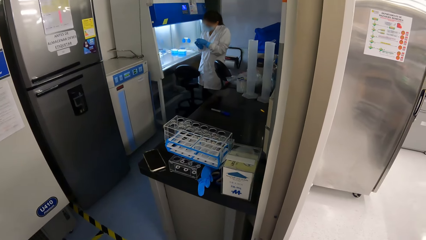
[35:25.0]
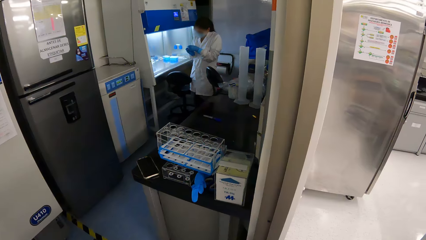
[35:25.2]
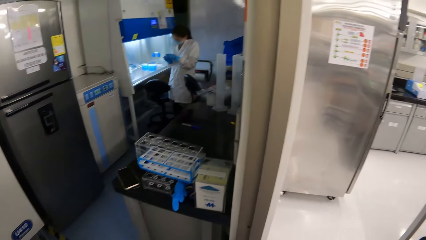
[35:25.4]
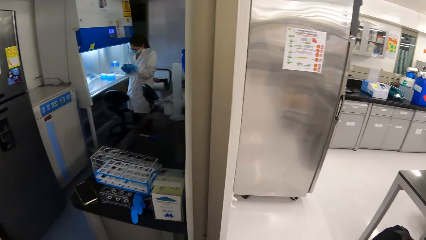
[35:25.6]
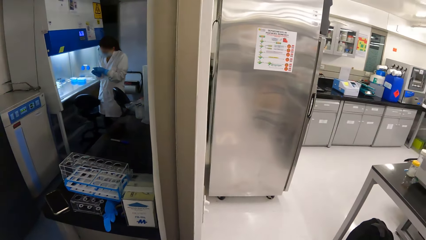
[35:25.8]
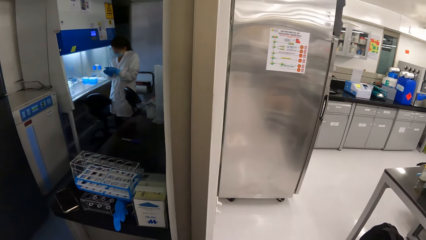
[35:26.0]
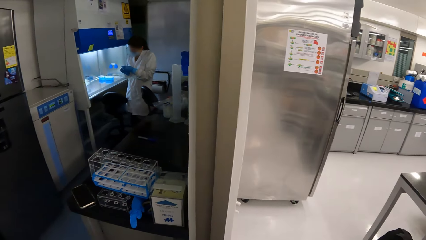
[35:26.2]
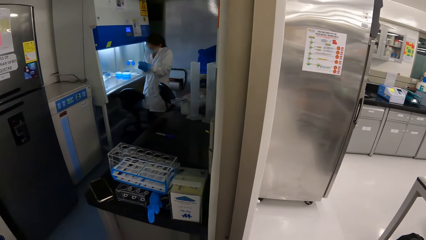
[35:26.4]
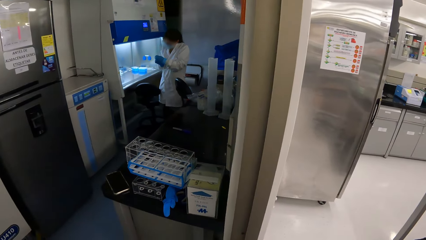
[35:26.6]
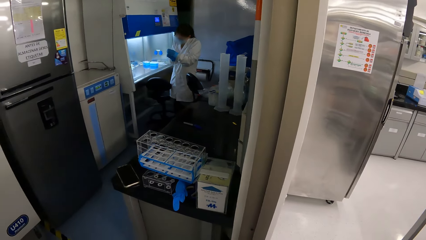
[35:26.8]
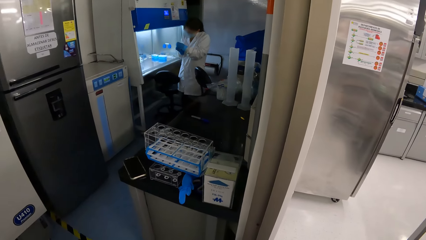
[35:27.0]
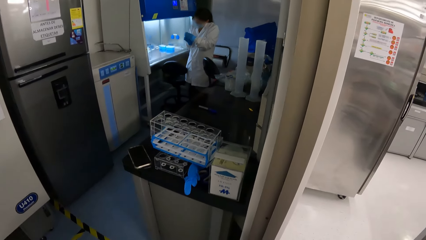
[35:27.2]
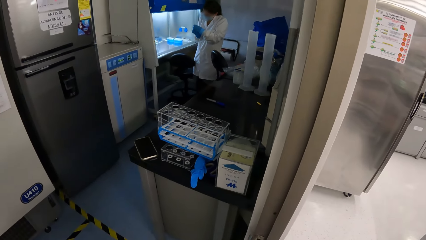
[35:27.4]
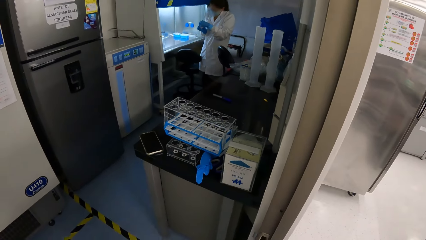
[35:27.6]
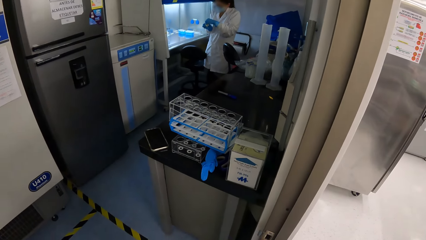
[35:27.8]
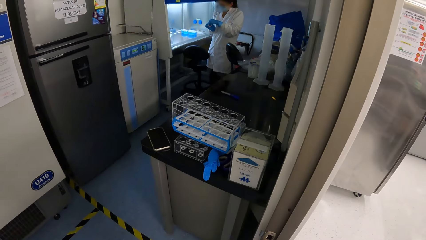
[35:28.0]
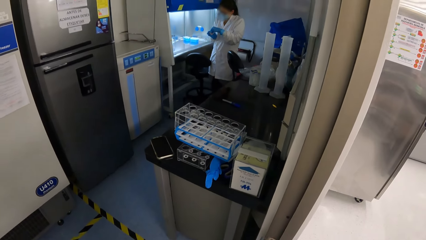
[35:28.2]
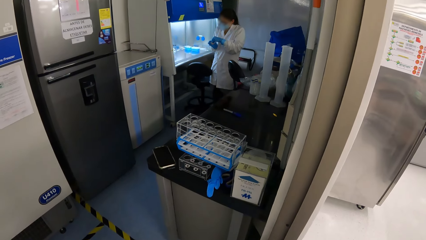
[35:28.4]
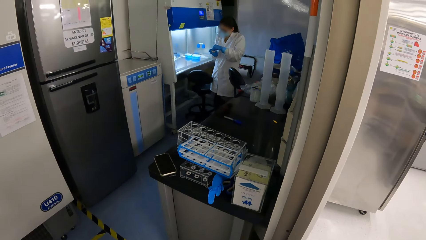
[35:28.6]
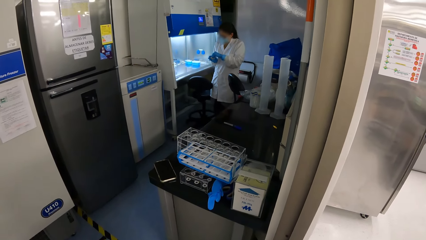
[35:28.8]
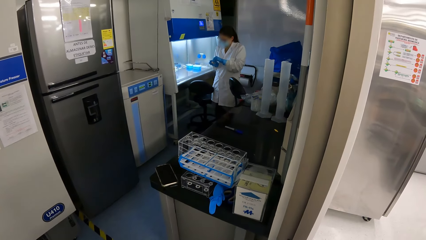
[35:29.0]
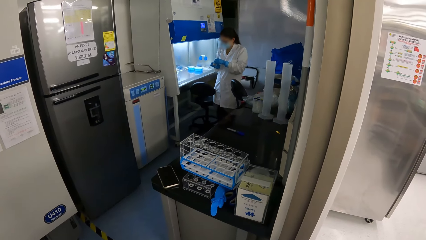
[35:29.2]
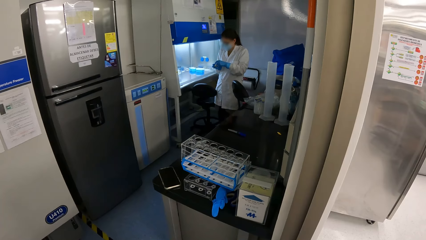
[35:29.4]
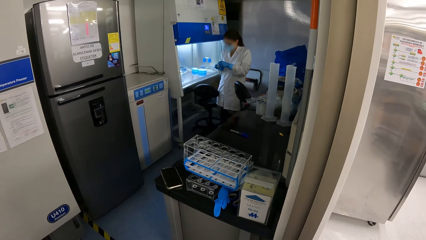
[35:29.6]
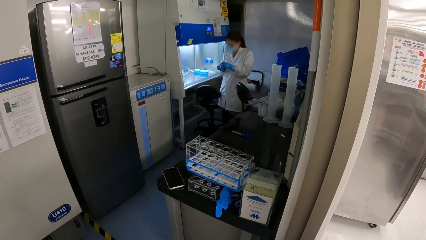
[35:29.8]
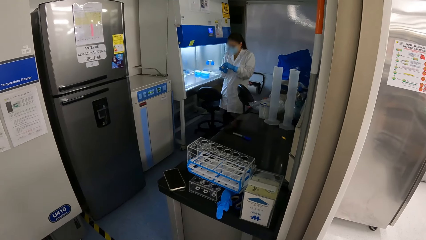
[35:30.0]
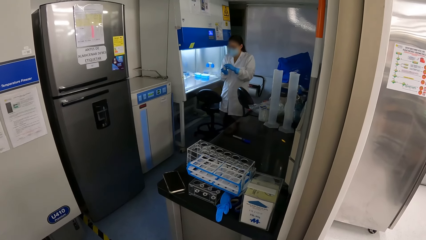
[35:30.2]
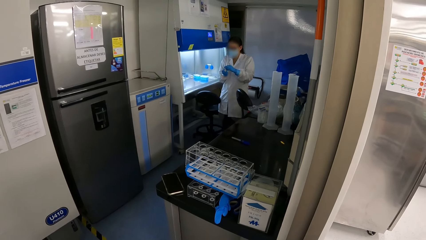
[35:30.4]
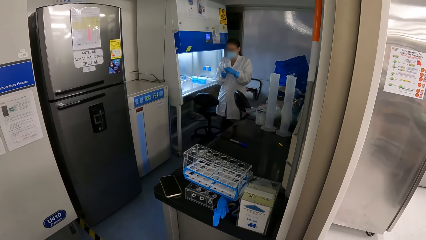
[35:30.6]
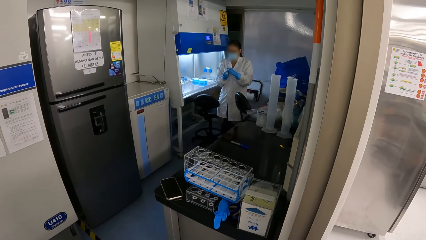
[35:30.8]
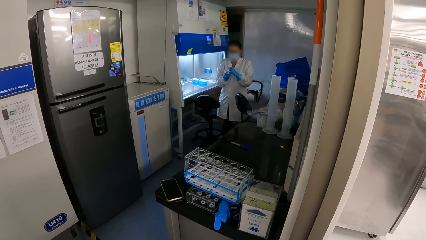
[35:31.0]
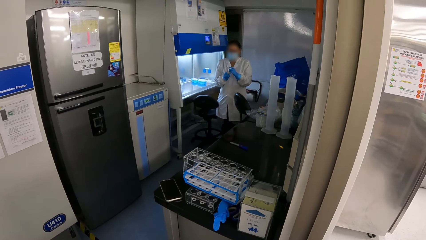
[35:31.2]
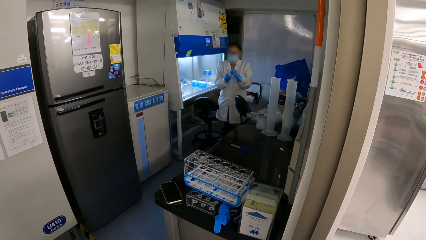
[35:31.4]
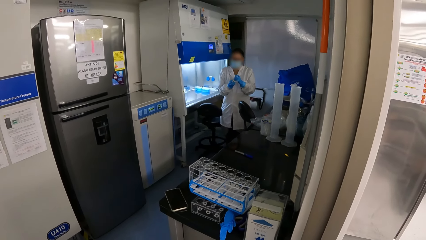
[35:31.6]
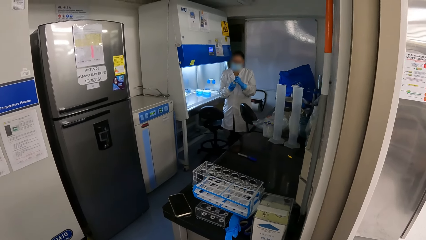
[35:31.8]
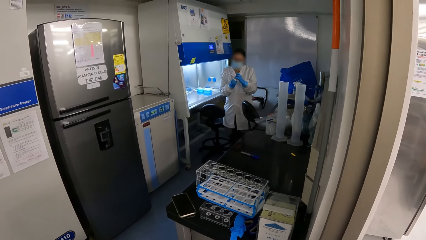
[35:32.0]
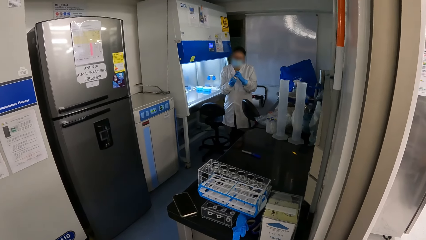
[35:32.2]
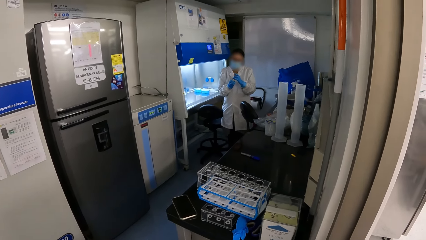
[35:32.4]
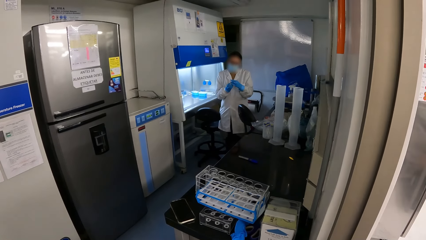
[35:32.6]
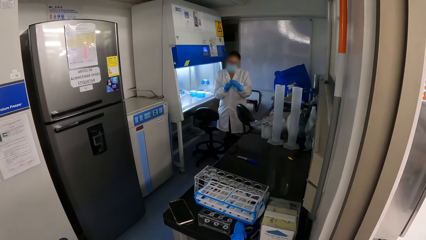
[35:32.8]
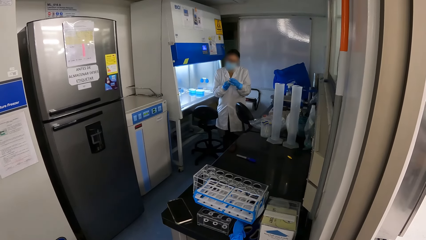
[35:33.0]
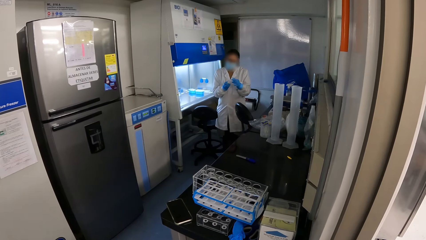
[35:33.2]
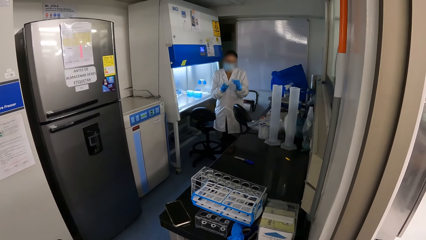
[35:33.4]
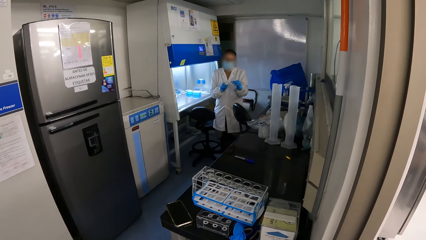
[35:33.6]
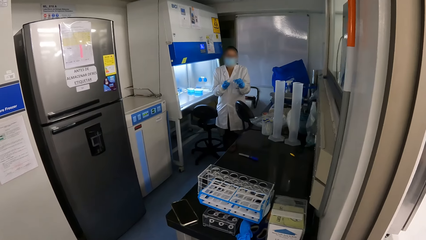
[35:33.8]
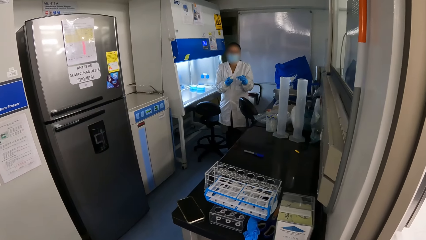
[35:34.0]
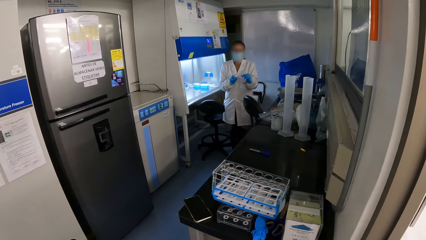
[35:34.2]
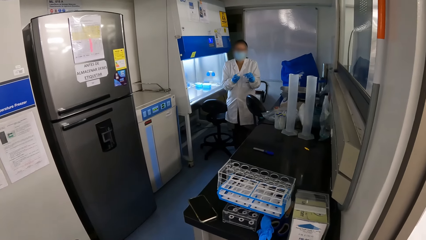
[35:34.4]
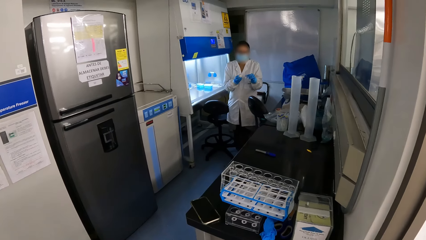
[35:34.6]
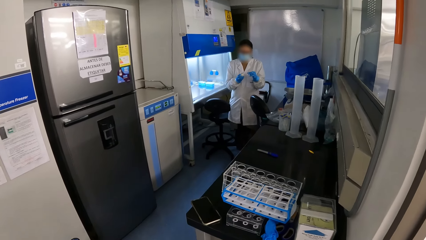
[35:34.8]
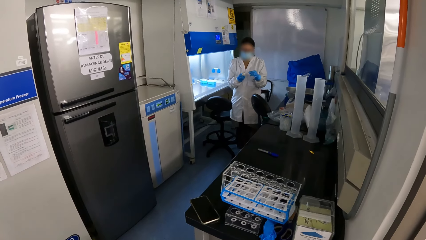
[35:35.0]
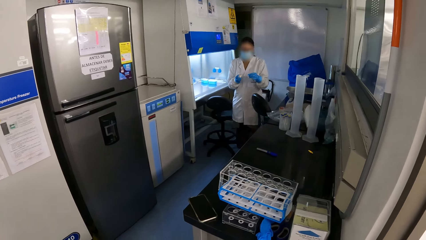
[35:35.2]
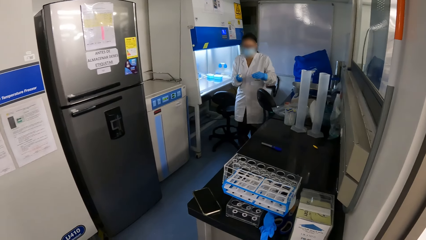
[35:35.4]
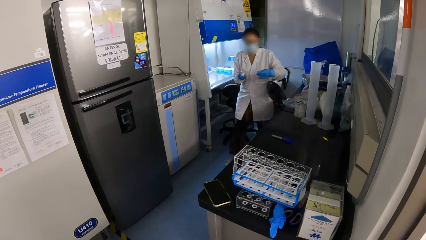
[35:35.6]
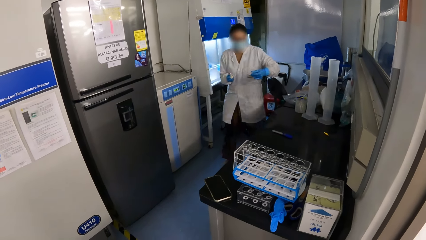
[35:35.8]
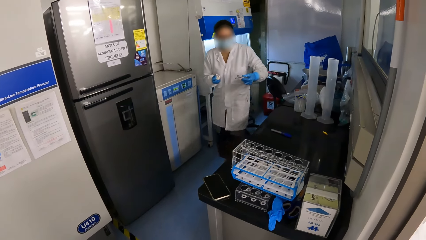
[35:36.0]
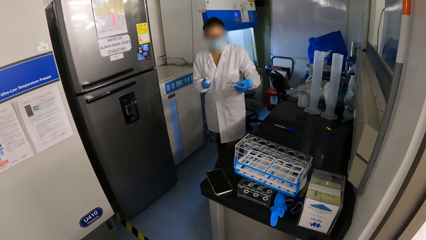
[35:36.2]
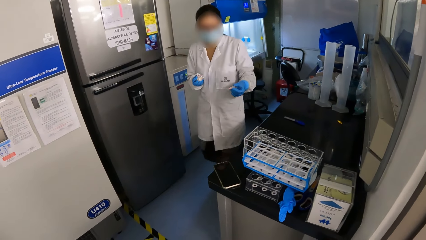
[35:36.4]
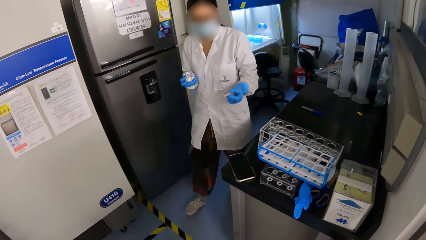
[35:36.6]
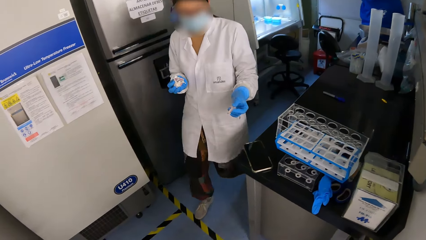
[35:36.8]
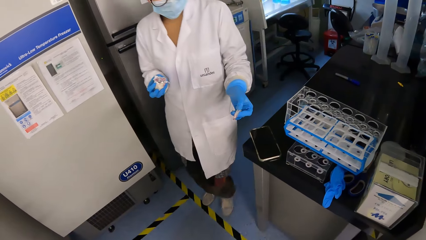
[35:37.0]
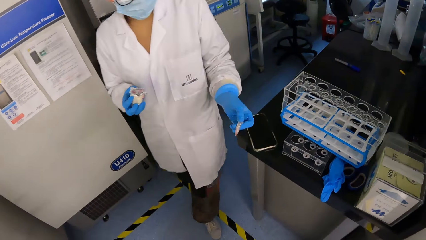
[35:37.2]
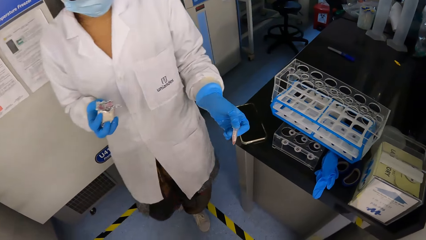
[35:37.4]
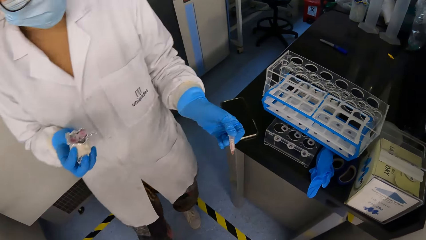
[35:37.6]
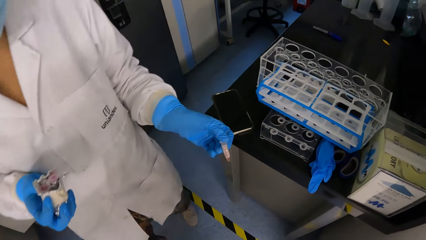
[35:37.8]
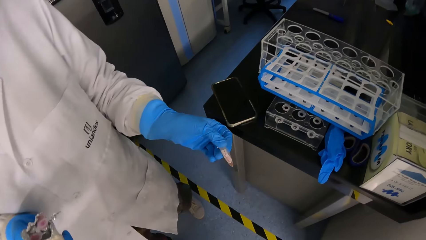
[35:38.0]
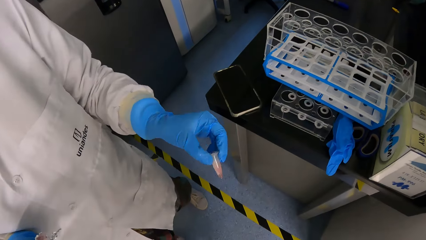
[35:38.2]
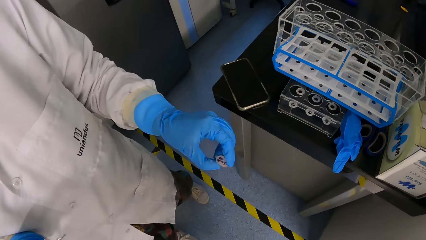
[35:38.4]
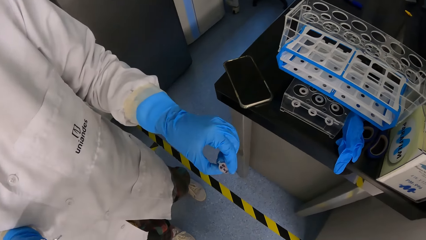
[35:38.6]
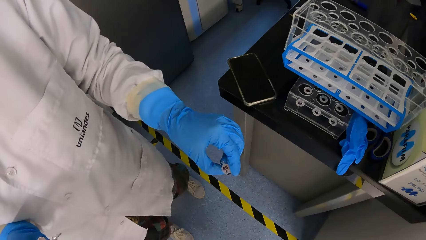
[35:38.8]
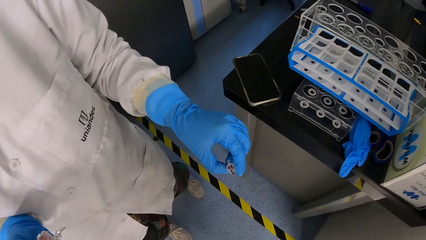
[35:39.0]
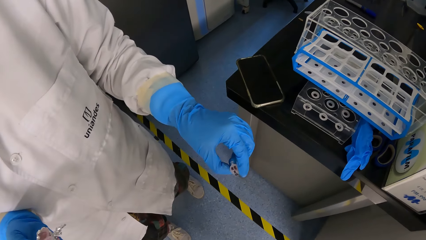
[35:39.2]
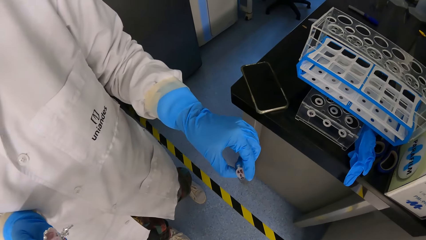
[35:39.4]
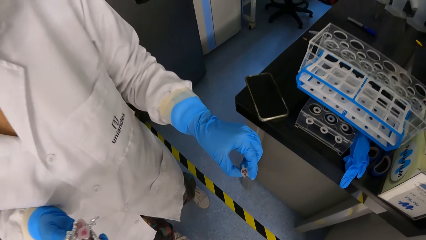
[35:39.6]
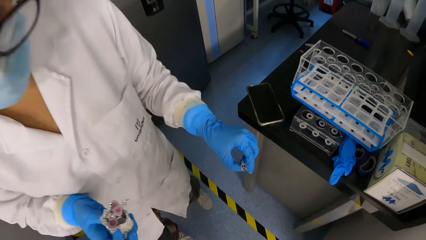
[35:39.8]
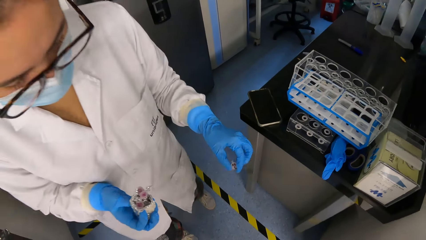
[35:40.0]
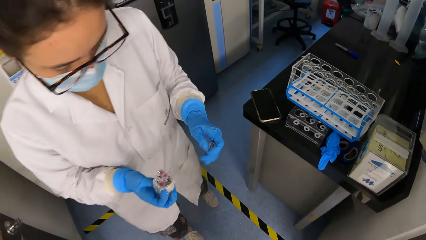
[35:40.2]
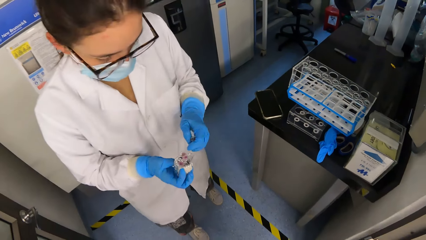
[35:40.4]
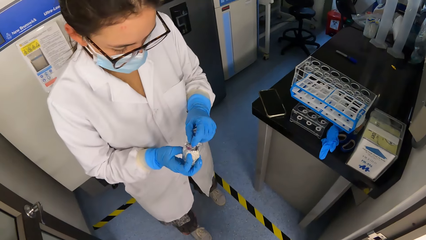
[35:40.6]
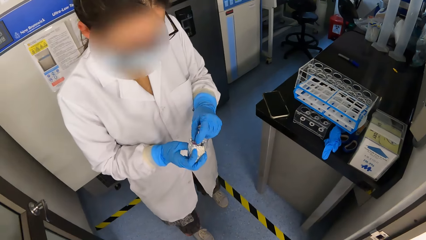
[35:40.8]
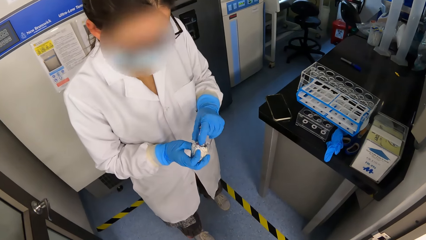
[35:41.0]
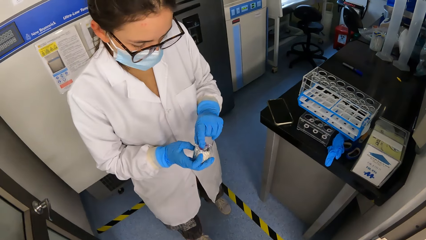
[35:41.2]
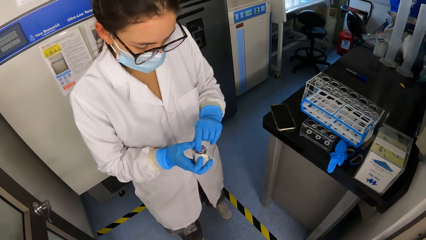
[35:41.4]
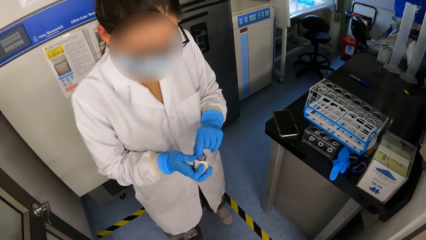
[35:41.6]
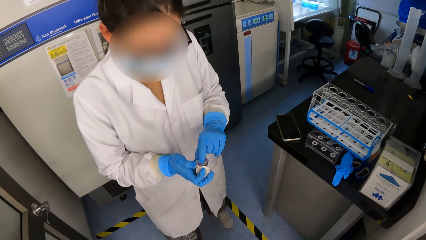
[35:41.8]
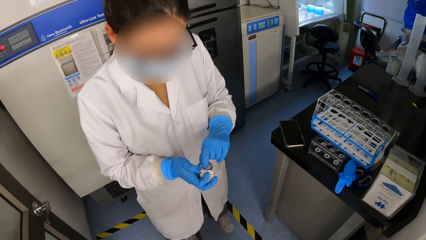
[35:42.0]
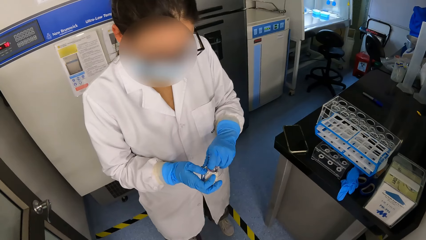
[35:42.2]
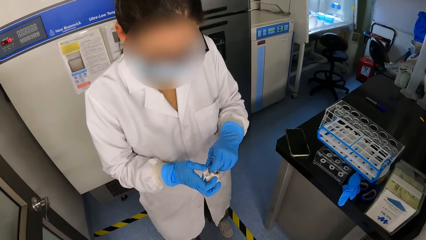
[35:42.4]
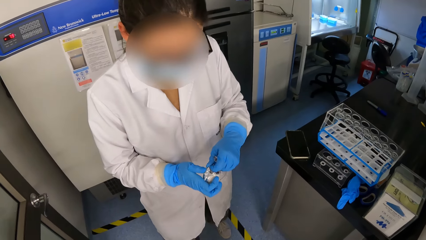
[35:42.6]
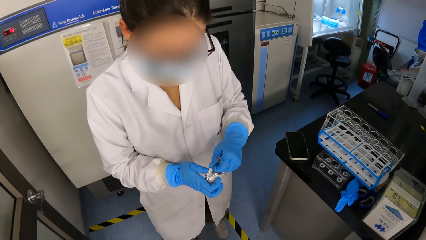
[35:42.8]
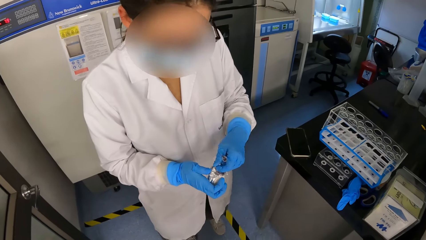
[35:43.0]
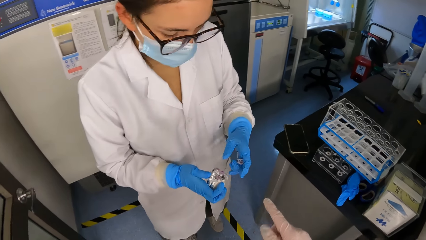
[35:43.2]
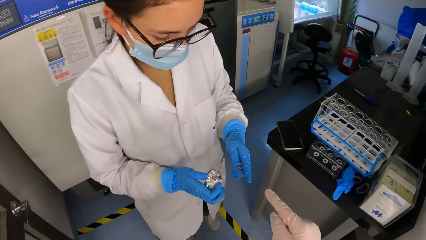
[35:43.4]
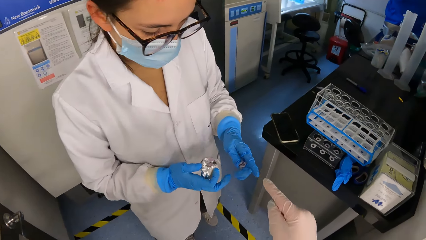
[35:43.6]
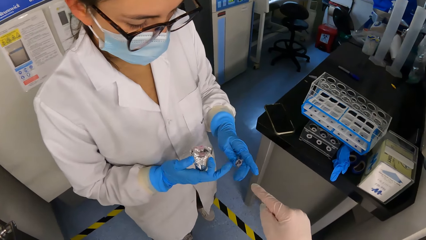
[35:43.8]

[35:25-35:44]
The woman removes a tube from the tubes wrapped with the foil in her right gloved hand with her left gloved hand. The woman walks in a room. The woman holds the tubes wrapped with the foil with both gloved hands. The camera wearer talks to the woman.
